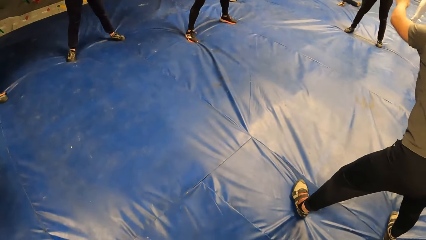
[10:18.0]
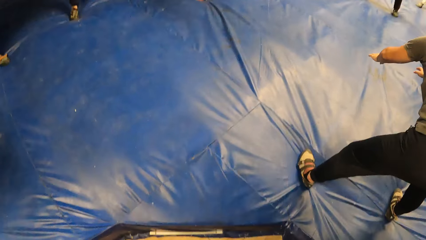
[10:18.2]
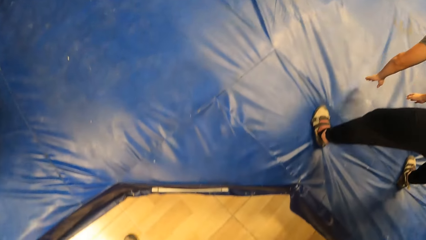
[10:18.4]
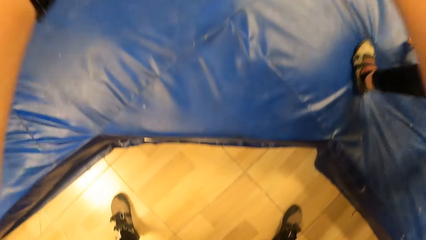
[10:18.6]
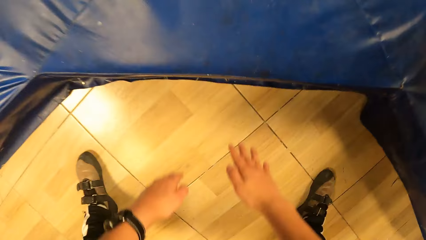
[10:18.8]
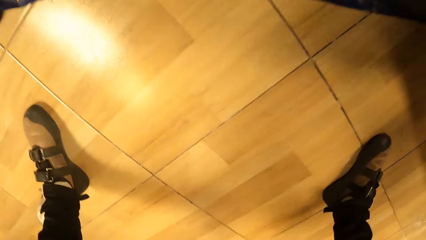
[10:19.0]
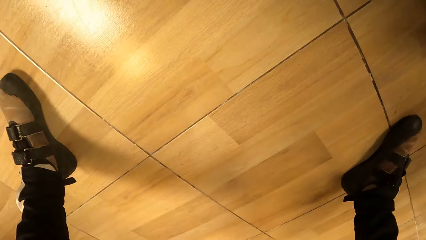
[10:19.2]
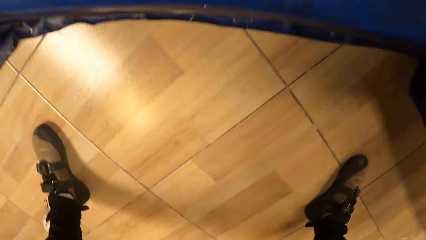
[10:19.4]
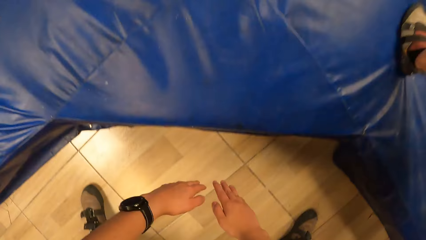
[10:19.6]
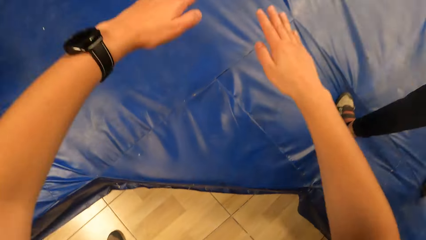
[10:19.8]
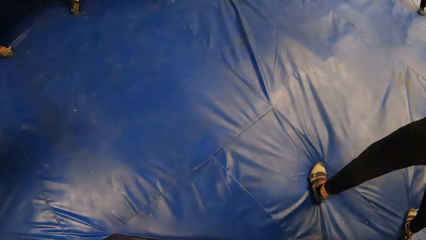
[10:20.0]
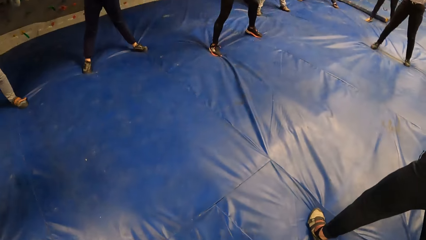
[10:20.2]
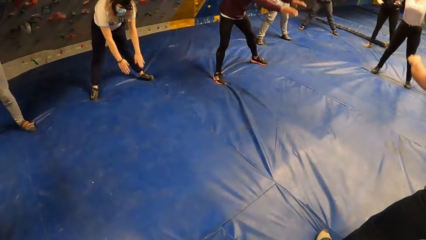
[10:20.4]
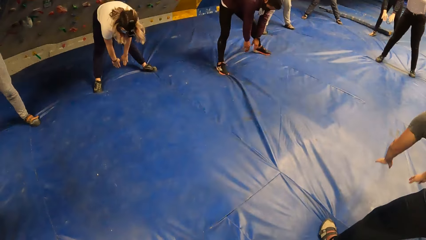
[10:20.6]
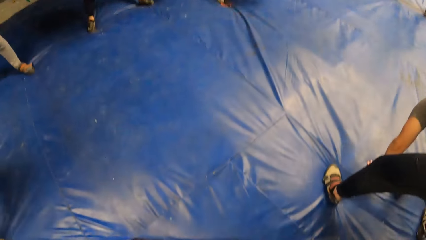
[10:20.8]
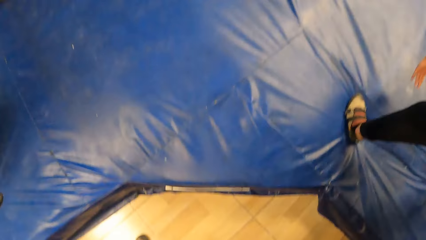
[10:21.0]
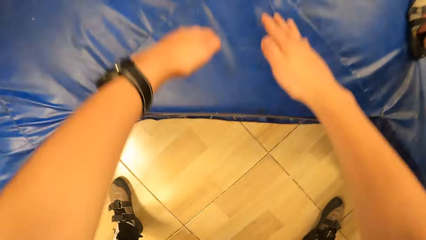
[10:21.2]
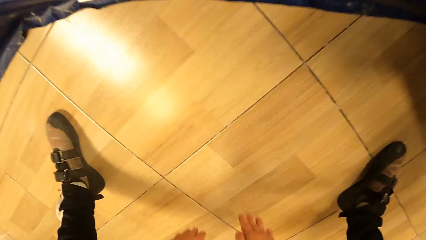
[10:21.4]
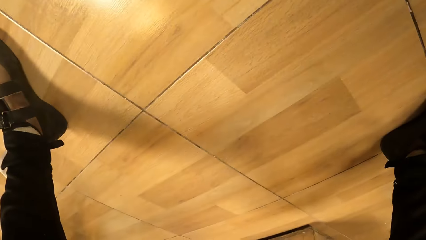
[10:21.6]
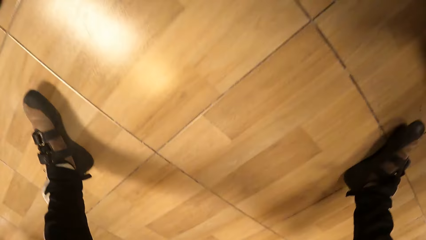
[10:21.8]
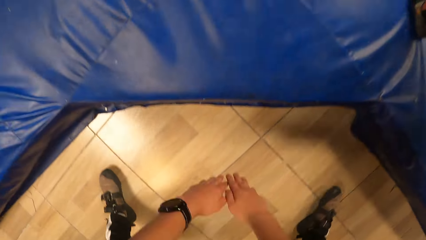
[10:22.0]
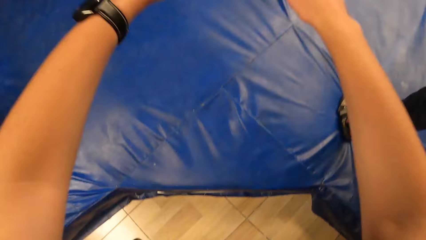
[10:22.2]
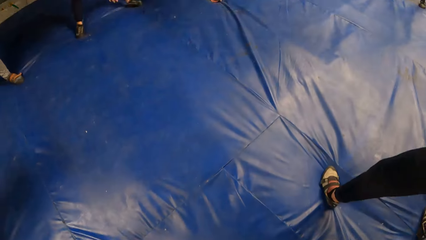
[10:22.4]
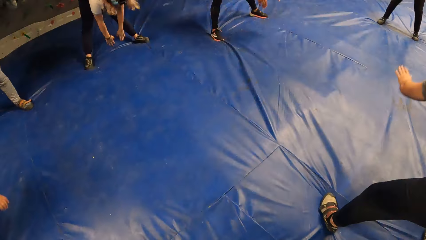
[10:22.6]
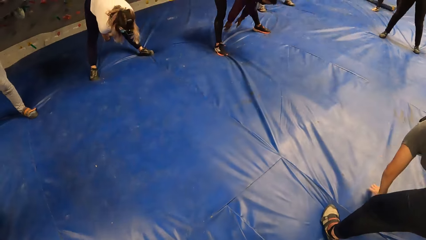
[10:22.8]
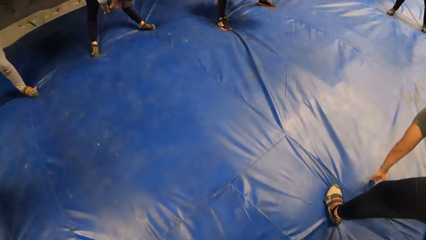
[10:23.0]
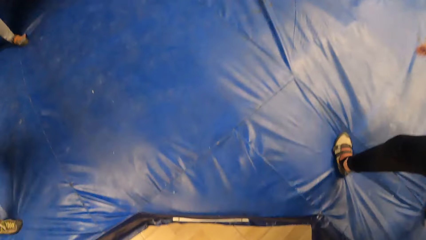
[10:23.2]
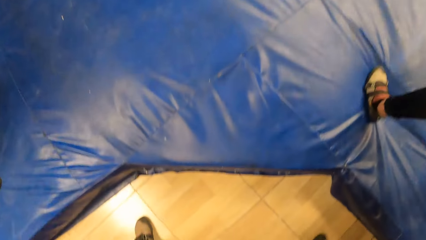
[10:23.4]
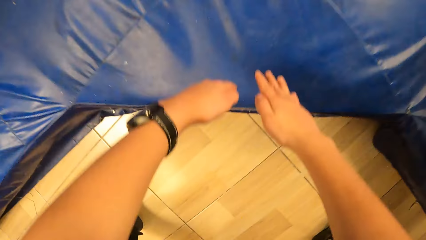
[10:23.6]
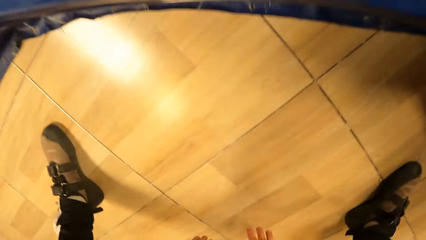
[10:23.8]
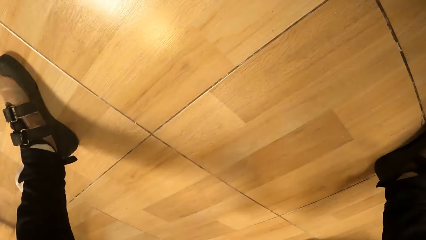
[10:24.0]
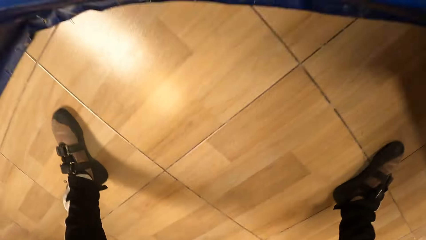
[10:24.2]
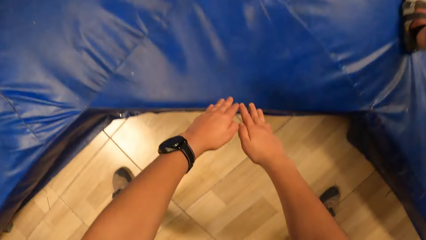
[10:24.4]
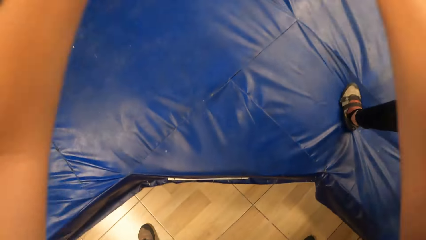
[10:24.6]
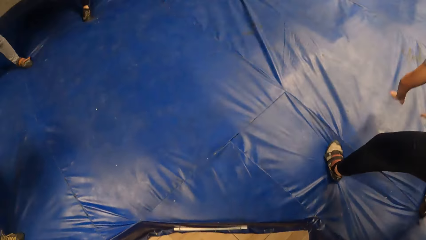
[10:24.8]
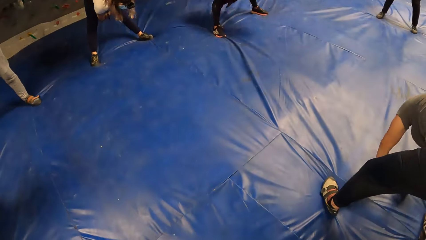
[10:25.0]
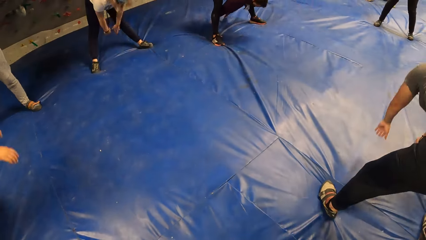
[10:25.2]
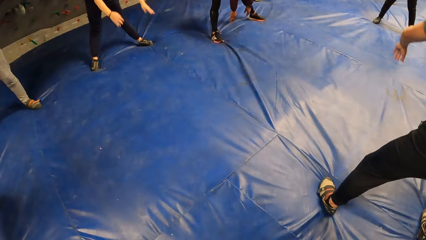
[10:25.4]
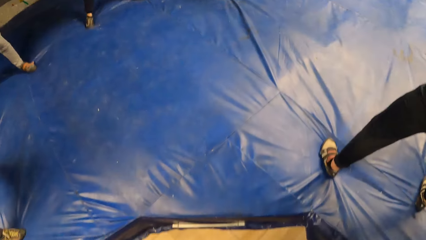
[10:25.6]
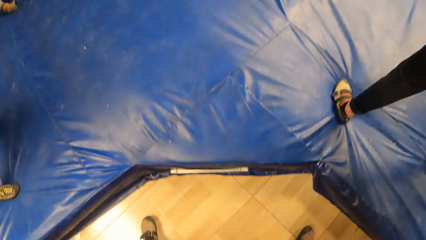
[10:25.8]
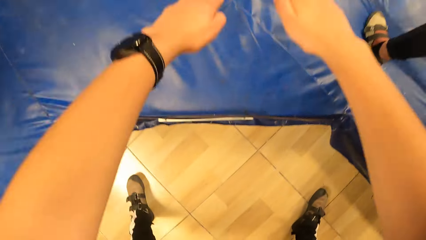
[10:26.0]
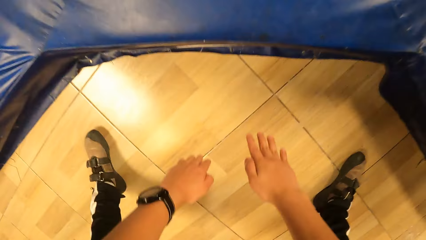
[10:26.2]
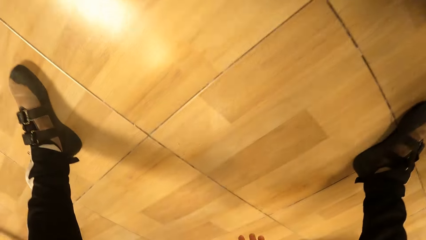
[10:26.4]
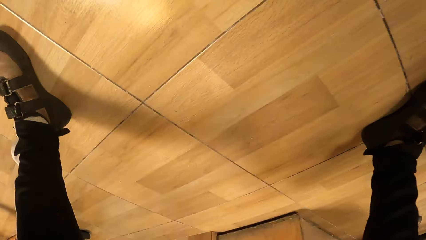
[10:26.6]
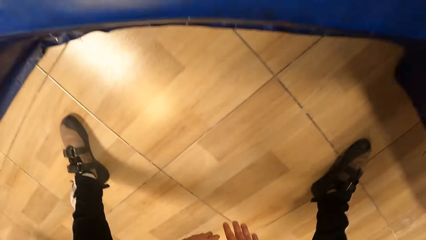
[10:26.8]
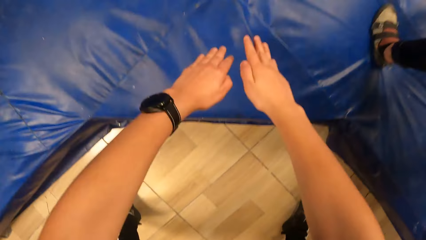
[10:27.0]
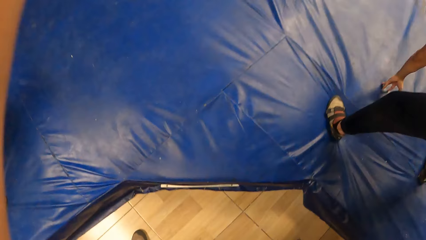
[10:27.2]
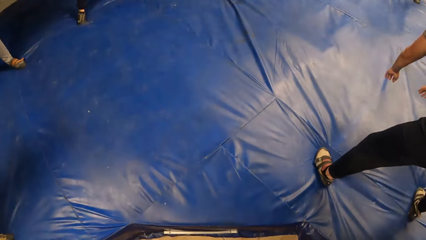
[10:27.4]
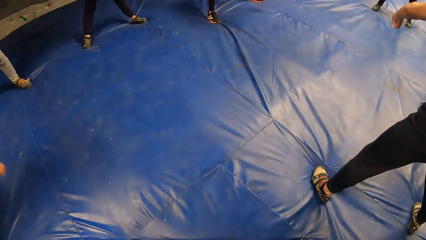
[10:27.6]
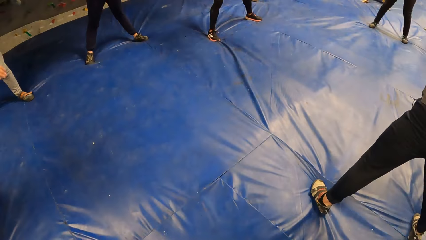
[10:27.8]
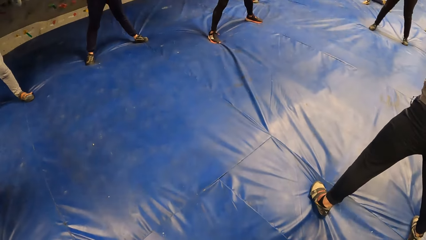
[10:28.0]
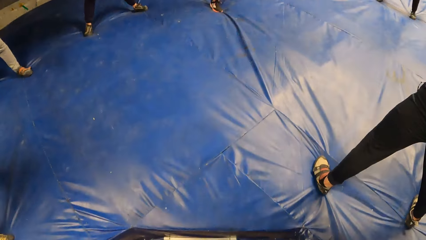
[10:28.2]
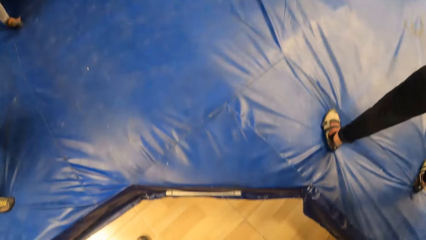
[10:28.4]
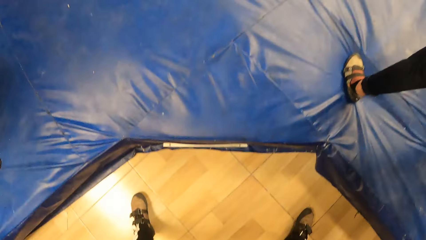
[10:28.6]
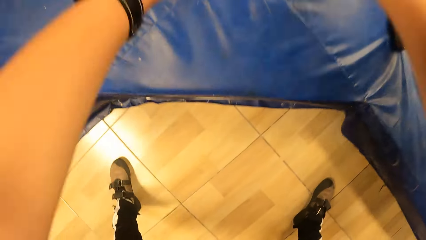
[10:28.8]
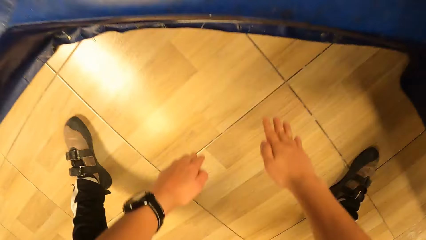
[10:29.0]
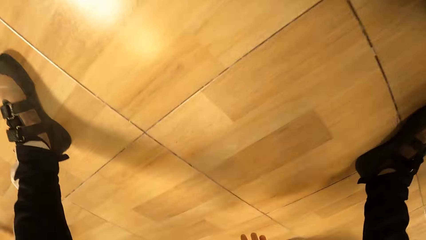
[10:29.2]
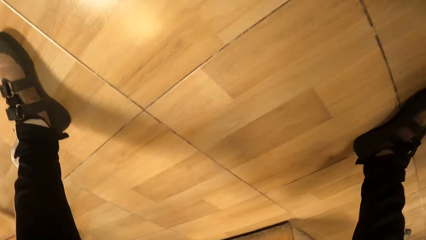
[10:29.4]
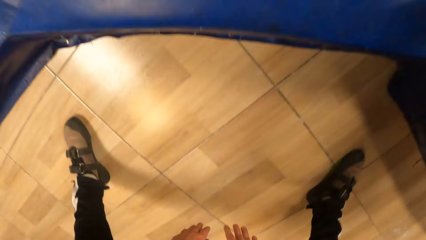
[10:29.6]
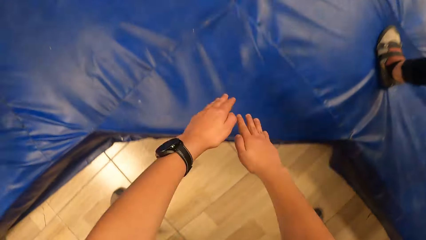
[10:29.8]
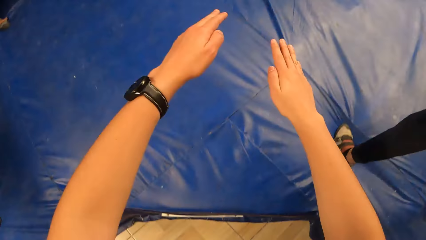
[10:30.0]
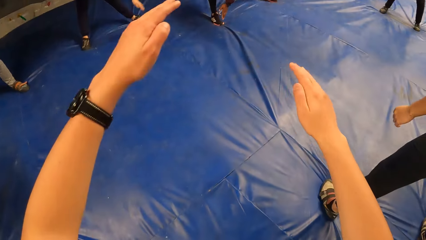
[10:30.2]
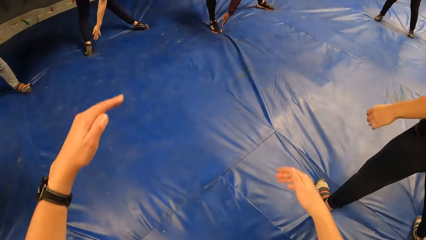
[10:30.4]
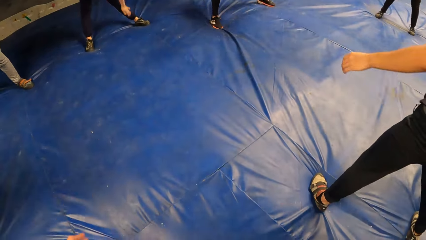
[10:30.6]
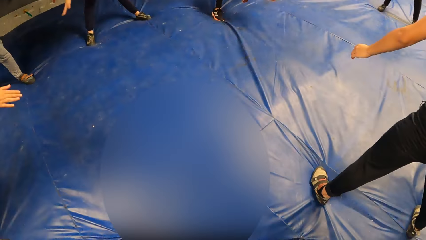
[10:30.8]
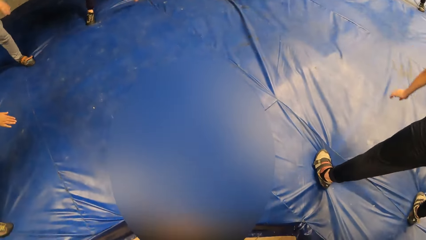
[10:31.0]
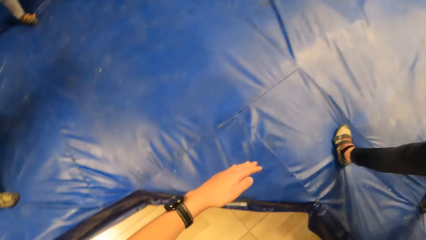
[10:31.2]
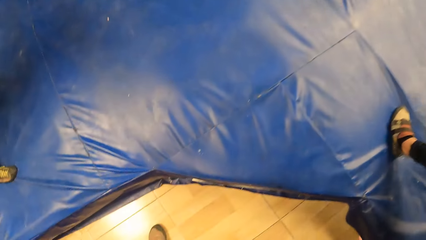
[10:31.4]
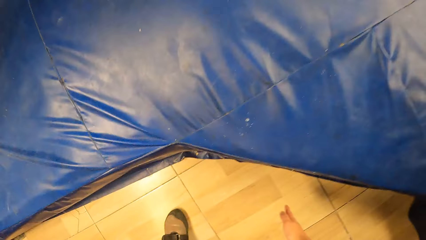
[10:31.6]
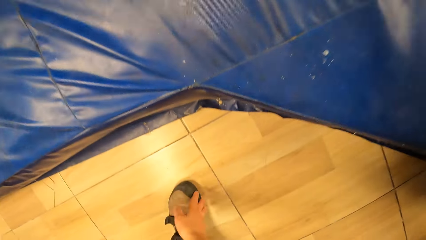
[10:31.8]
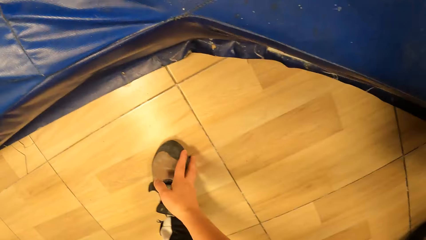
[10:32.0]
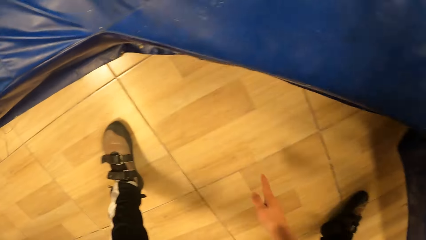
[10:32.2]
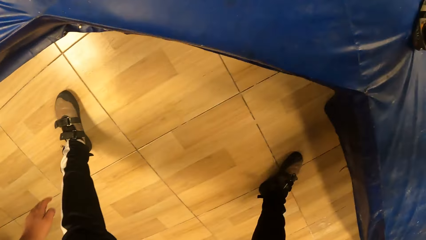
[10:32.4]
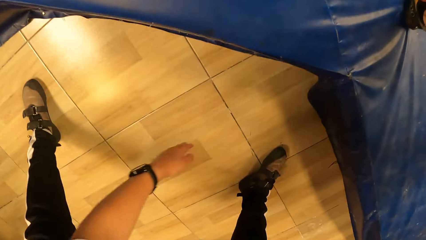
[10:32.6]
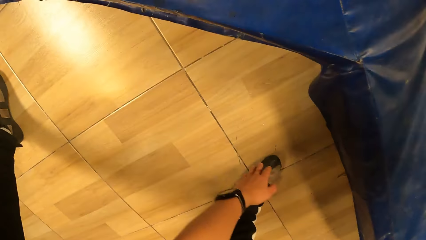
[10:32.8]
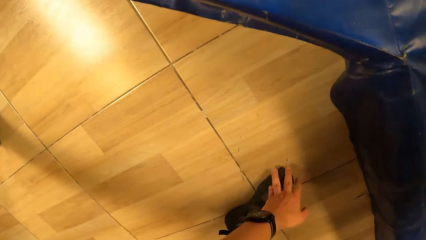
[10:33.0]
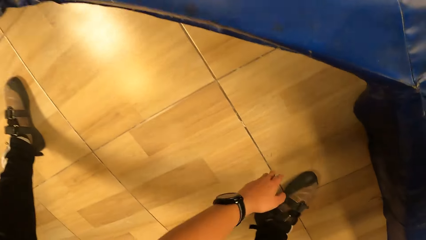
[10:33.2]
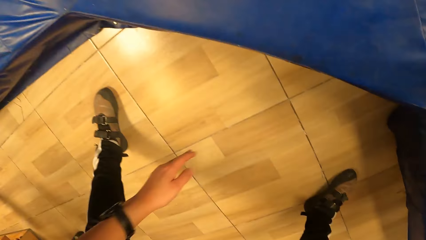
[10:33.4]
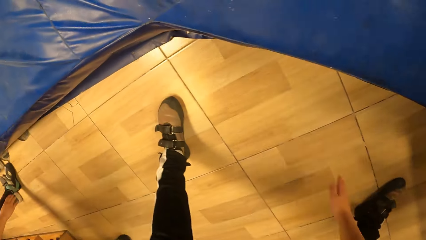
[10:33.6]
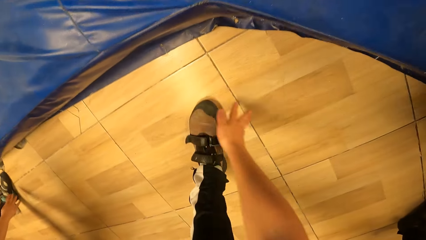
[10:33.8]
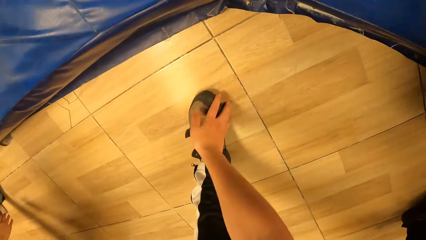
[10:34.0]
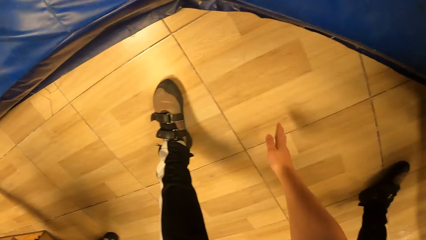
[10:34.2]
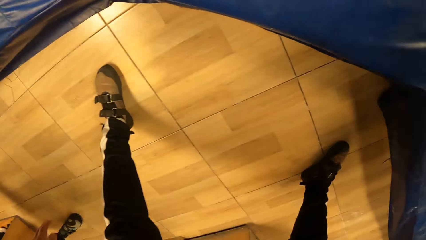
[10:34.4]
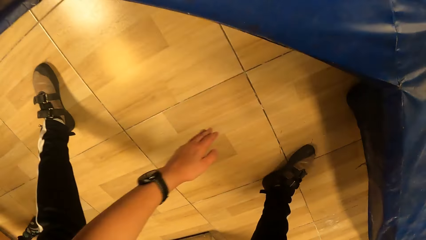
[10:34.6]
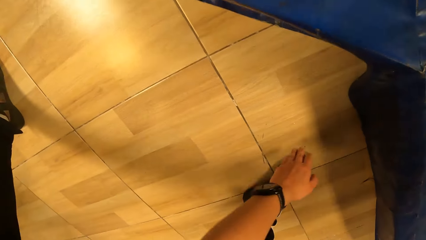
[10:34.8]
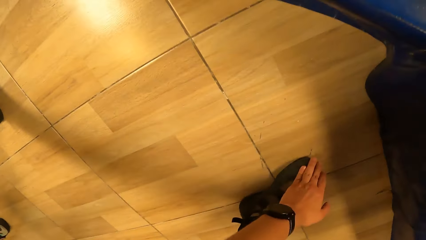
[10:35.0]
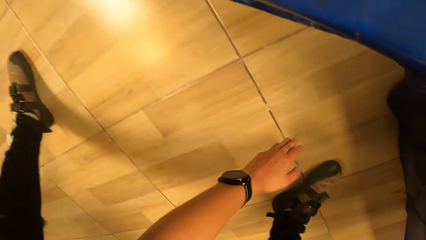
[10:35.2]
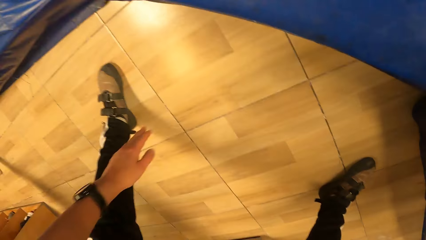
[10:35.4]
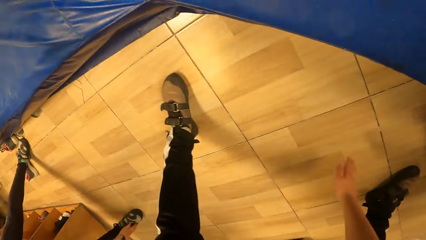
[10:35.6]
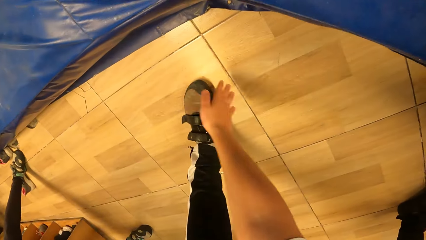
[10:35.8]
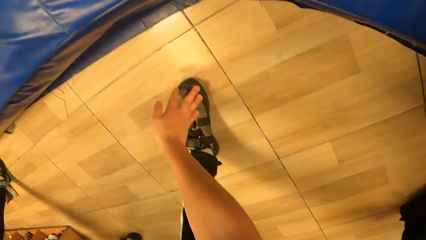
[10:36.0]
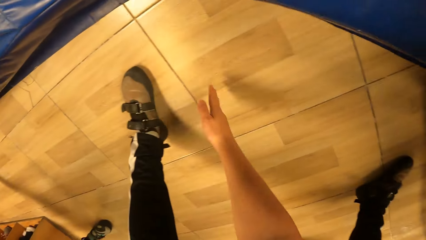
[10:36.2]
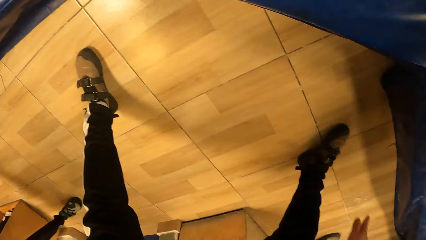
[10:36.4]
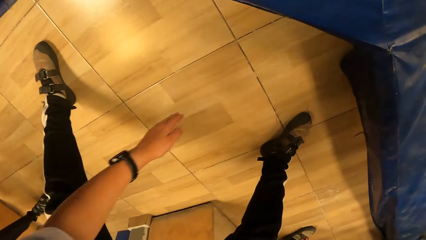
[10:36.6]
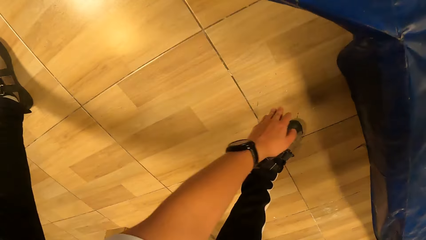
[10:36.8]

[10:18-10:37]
The man performs fan stretch exercises with both hands. The camera wearer performs fan stretch exercises with the group of people with both hands. He swings his hands and body. He performs bent over twists with both hands. He touches the foot with his hands.
